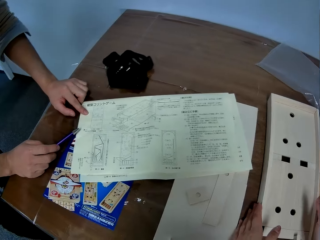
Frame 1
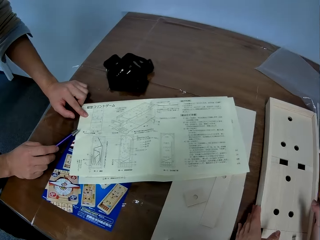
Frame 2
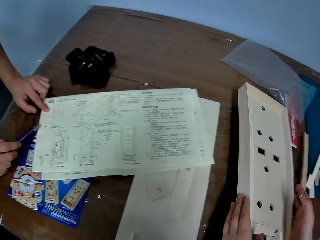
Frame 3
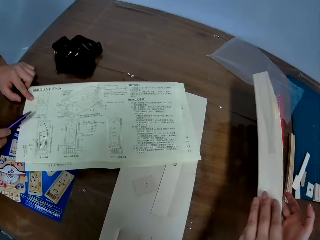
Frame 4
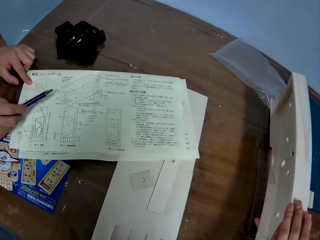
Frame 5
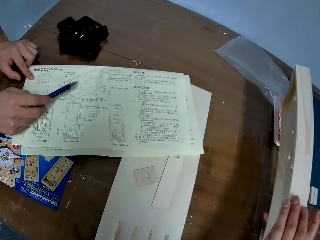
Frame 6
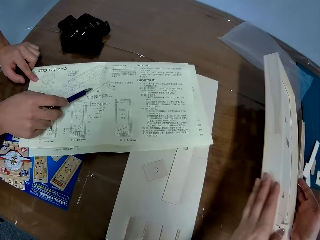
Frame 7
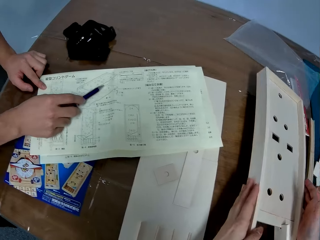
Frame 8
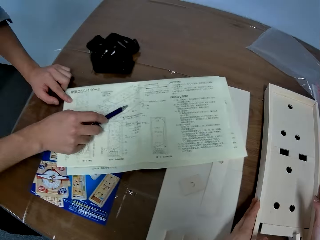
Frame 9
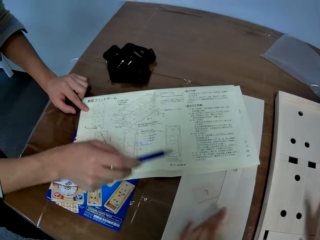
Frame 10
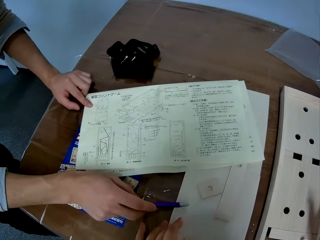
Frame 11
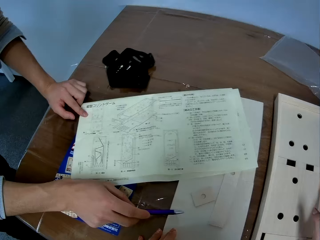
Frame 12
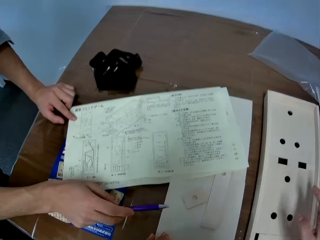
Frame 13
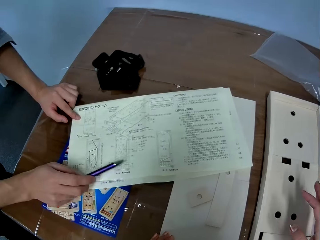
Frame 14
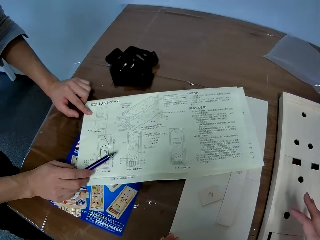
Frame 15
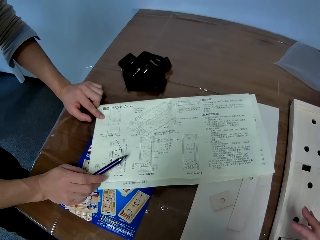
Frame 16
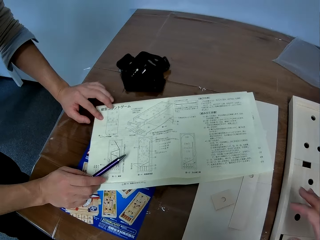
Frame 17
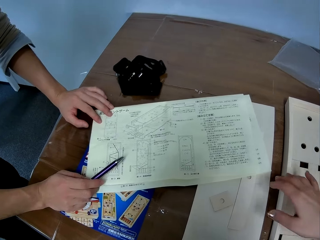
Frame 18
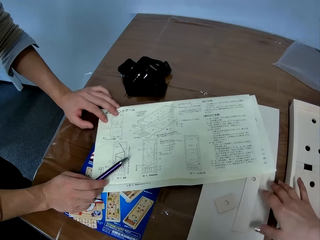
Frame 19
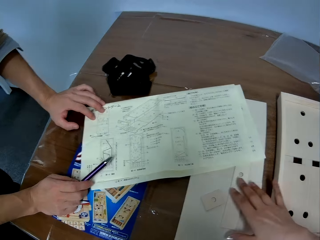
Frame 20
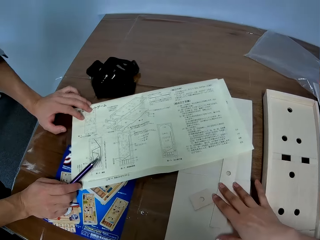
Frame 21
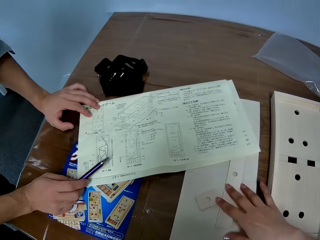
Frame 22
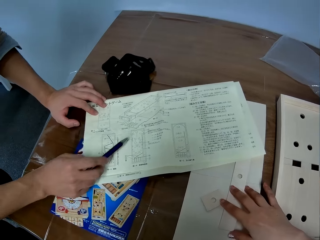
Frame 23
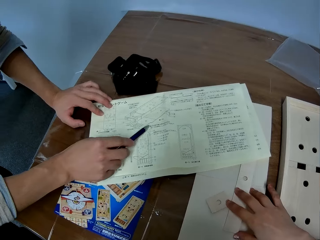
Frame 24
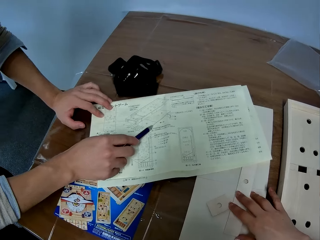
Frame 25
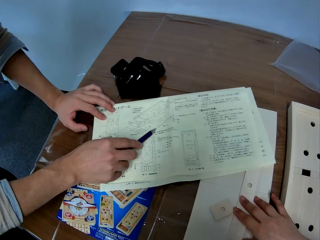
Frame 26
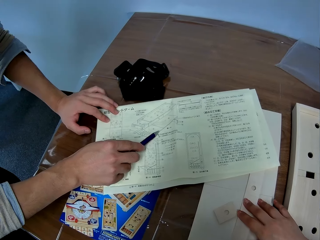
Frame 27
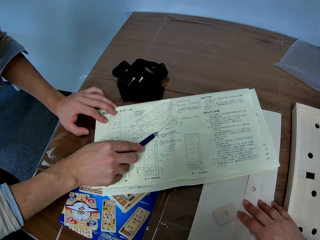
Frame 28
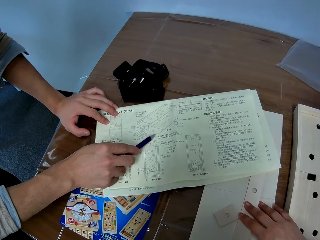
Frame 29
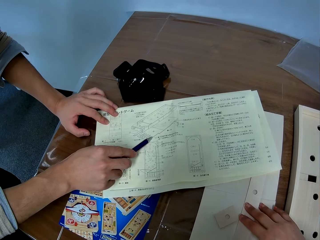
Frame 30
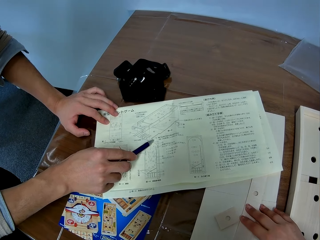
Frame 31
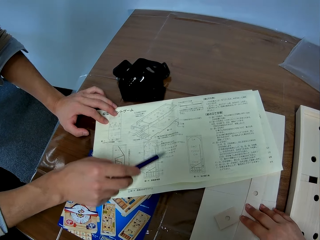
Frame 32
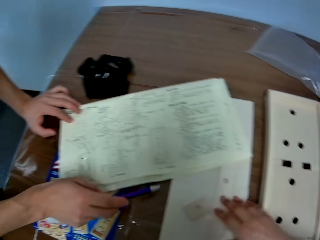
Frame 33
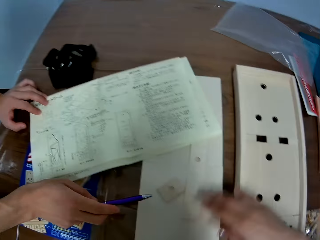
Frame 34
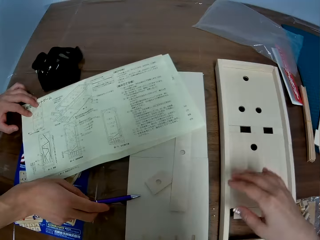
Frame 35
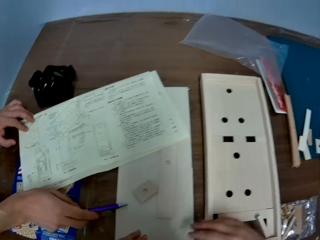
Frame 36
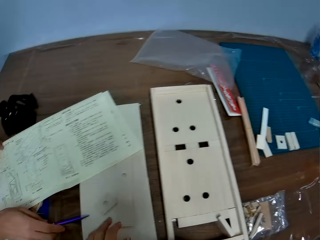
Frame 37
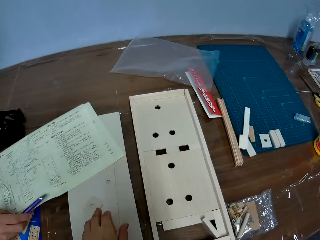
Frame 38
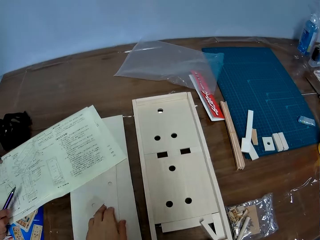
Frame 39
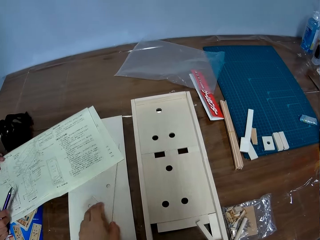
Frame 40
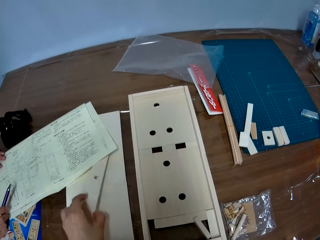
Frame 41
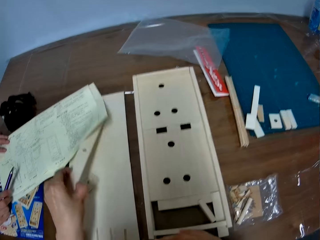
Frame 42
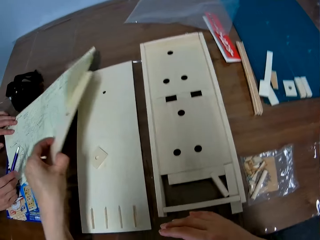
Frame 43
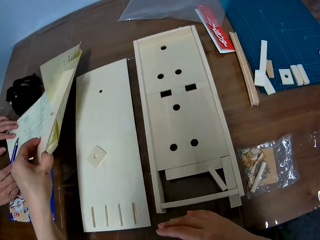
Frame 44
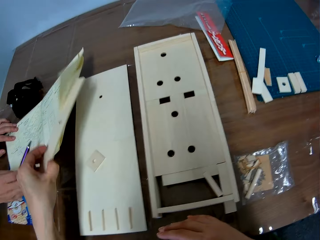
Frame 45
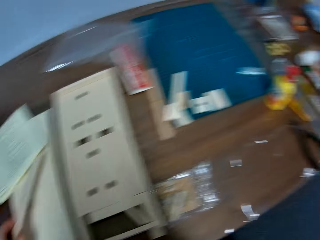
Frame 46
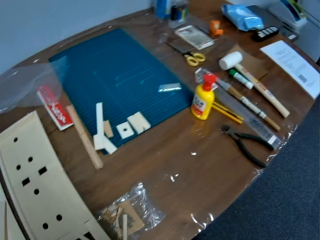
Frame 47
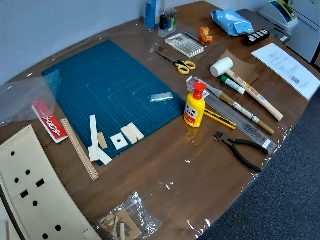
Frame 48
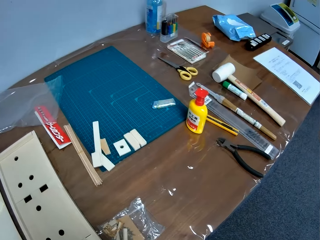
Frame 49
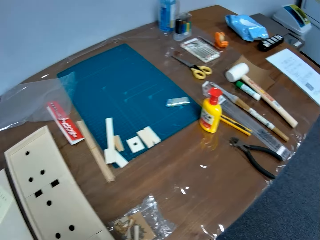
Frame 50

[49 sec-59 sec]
The camera wearer tilts something. She holds the wooden board with her two hands and turns the wooden board with her two hands. She puts a hand on something. She puts a different hand on something. She removes the hand from something. A man points at something. The camera wearer picks up another wooden piece from the table. The man points on the paper. The camera wearer looks at the right end of the table.

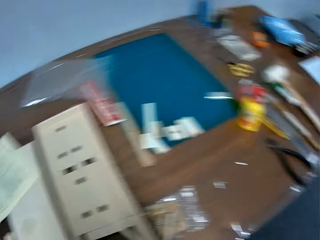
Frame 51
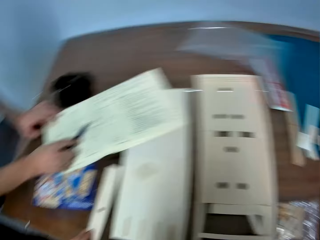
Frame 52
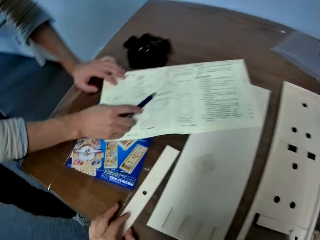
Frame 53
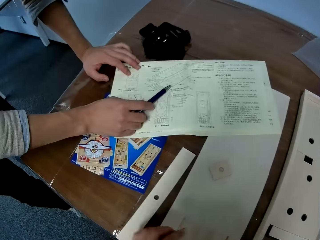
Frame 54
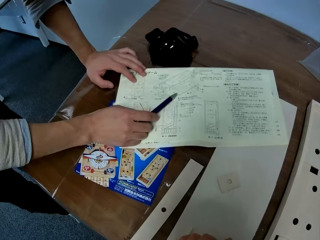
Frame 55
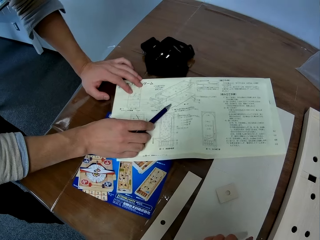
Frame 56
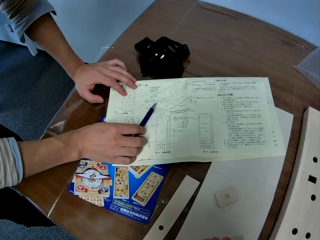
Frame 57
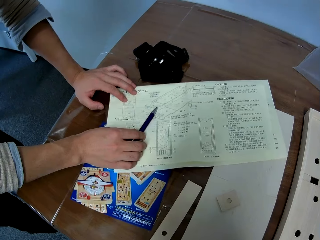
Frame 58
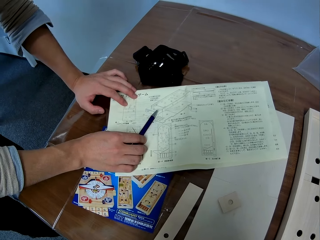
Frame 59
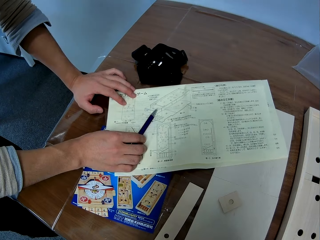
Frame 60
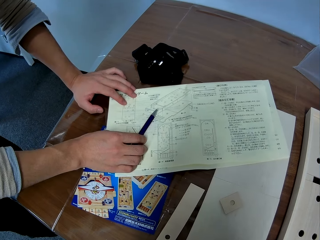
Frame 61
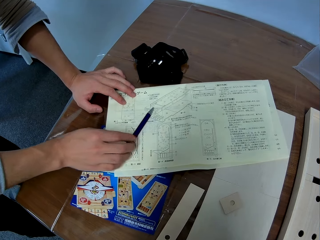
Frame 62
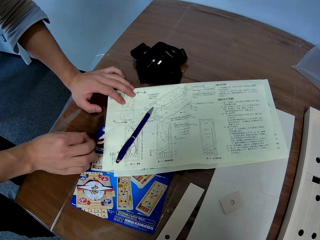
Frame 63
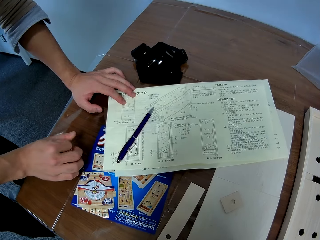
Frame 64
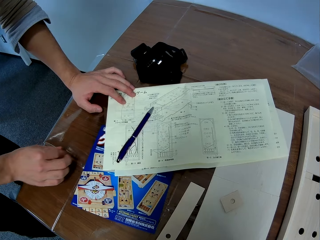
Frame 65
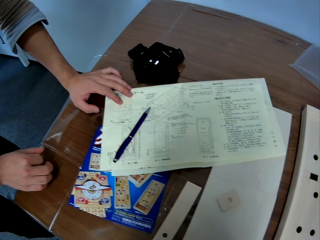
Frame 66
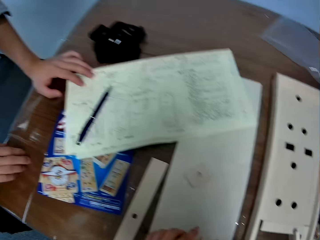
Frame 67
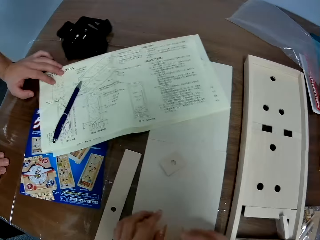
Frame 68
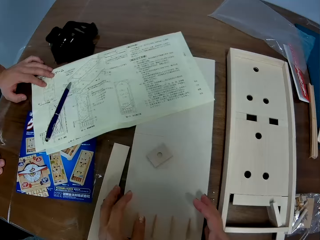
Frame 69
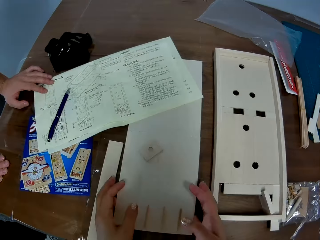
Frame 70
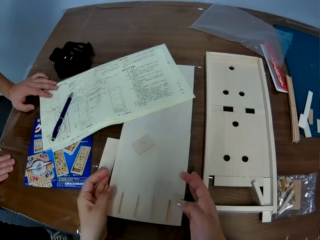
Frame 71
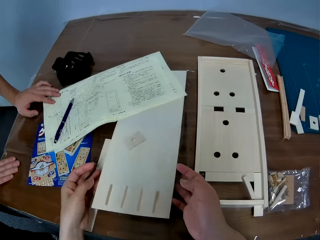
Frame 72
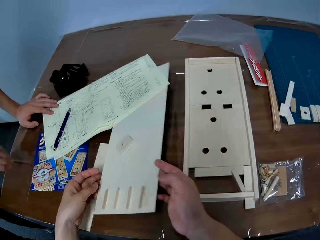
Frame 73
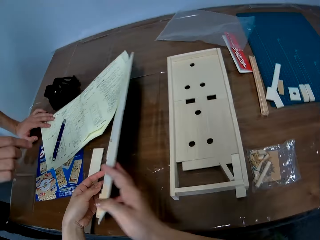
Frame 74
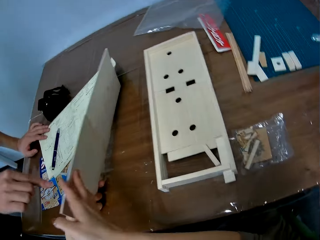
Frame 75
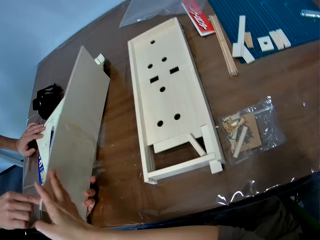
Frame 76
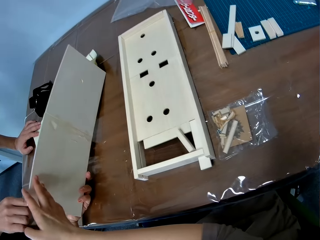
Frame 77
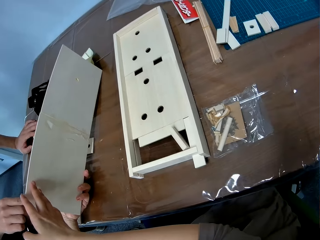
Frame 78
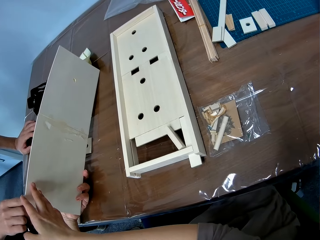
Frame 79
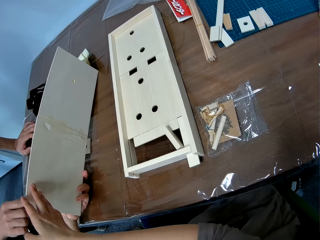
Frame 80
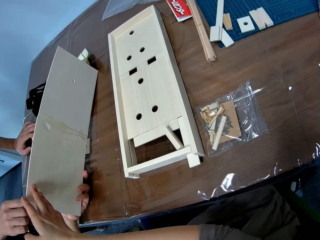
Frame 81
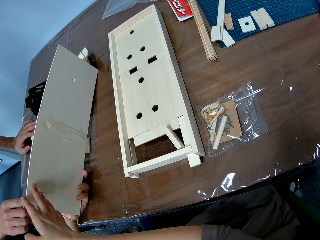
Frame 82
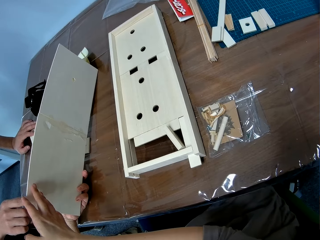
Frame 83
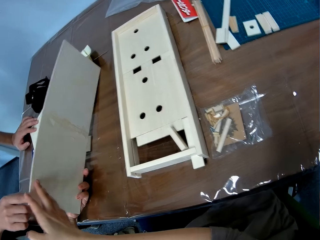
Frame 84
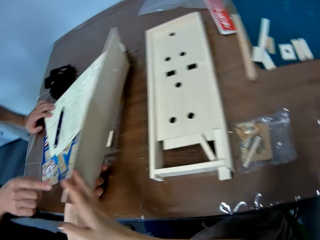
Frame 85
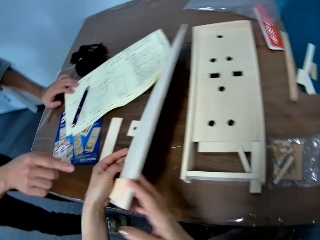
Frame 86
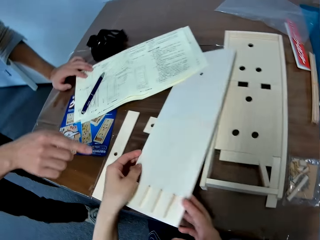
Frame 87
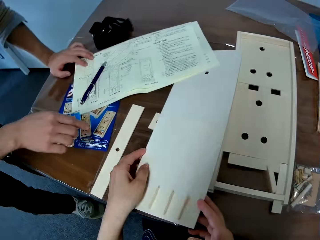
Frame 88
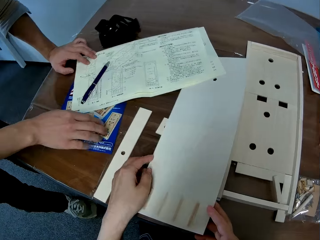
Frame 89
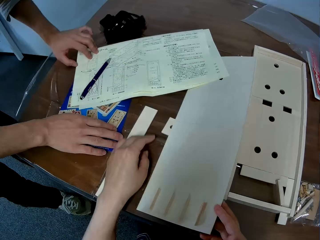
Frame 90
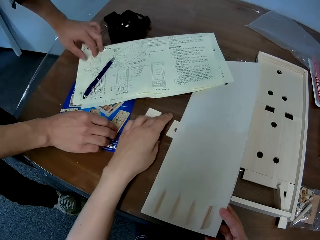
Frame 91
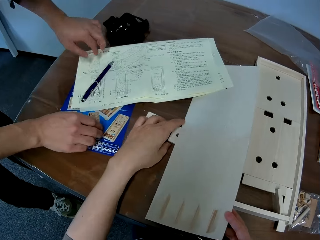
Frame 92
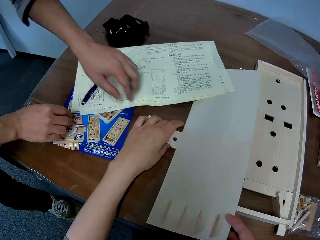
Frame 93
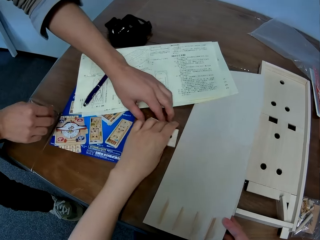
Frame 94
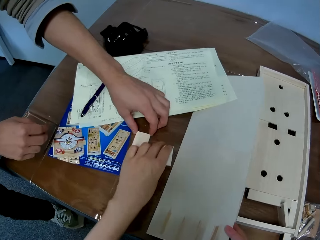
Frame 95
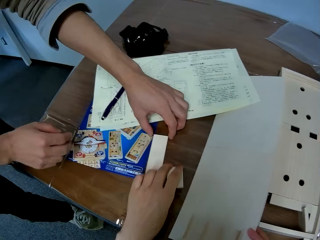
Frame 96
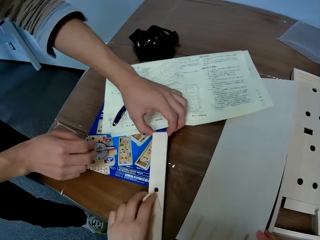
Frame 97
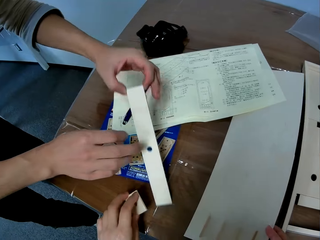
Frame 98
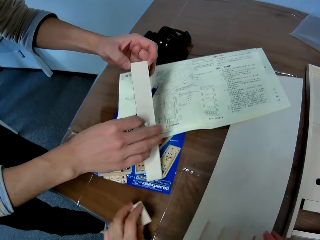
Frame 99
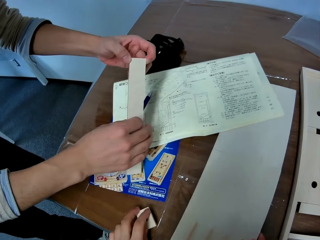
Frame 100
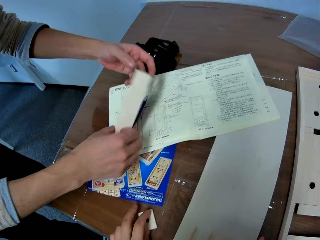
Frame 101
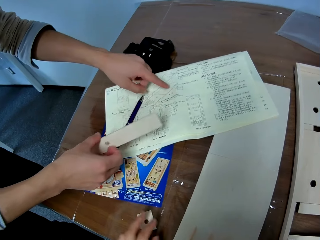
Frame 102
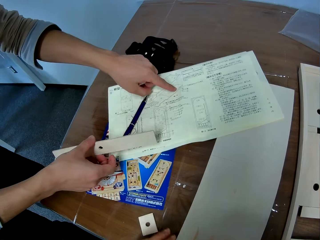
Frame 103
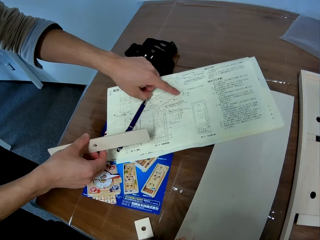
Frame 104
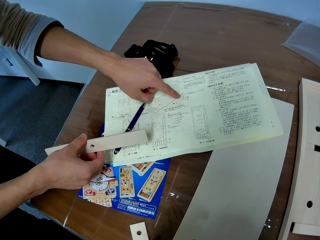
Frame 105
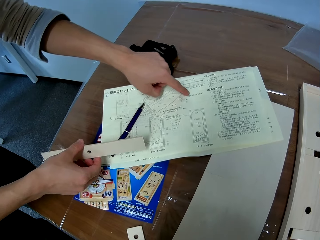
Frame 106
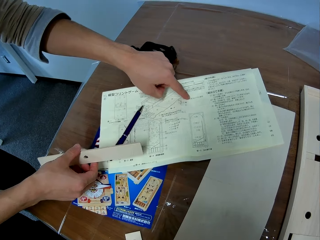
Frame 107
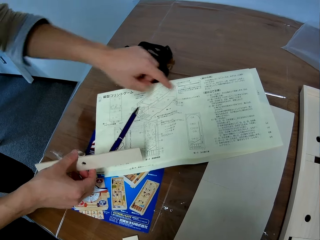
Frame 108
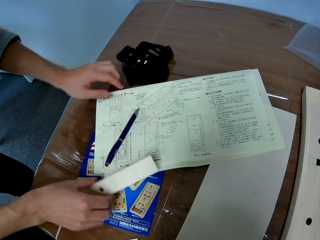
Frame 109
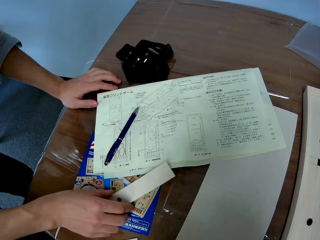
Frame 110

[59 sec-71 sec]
The camera wearer puts something on the table. They look at the paper on the table. A man drops the pen on the paper on the table. The man moves his fingers. The camera wearer turns something. The man puts a hand on the table. The camera wearer picks up a wooden board from the table. The man points at something. The camera wearer checks the other side of the wooden board. They drop the wooden board on the table. The man touches the paper. The camera wearer picks up a wooden piece from the table. The man picks up a wooden piece from the table. The camera wearer moves something. The man holds something with the other hand. The camera wearer drops the wooden piece on the table. The man points at the paper on the table.
